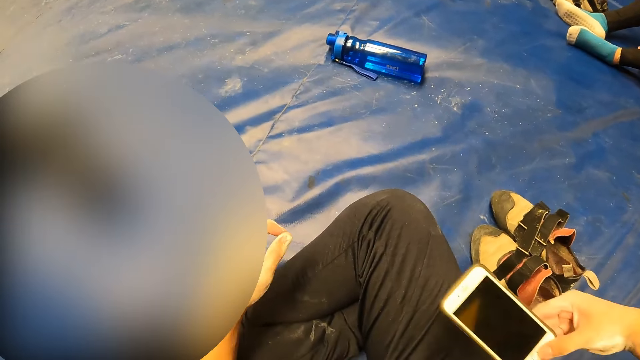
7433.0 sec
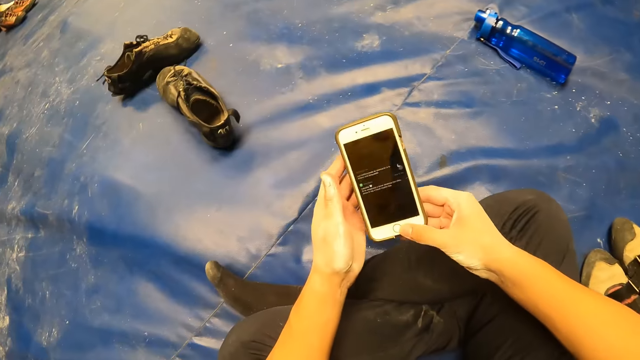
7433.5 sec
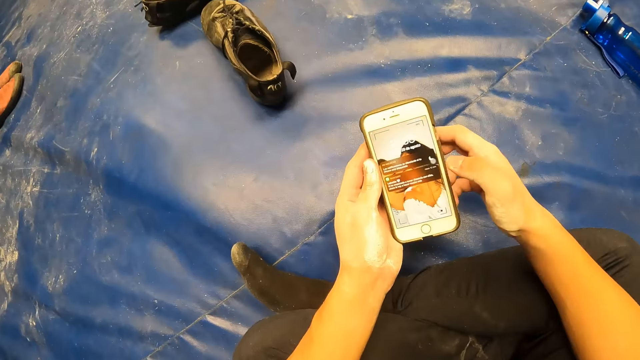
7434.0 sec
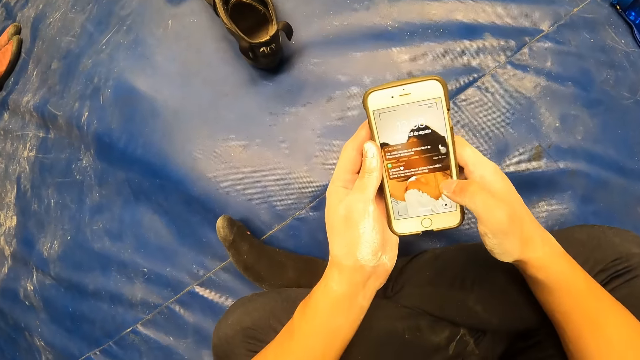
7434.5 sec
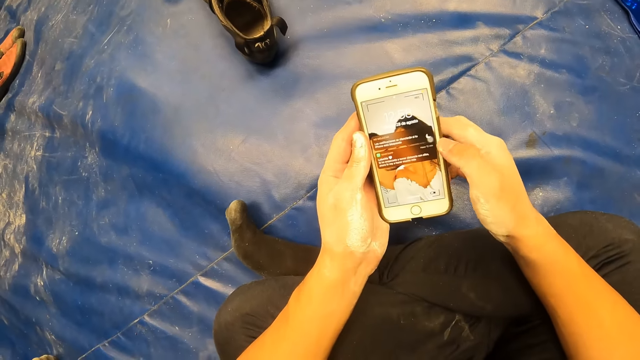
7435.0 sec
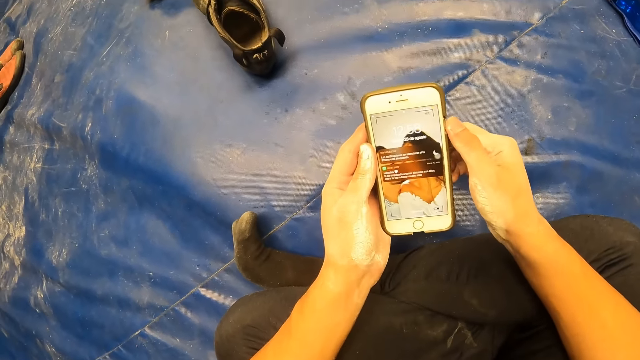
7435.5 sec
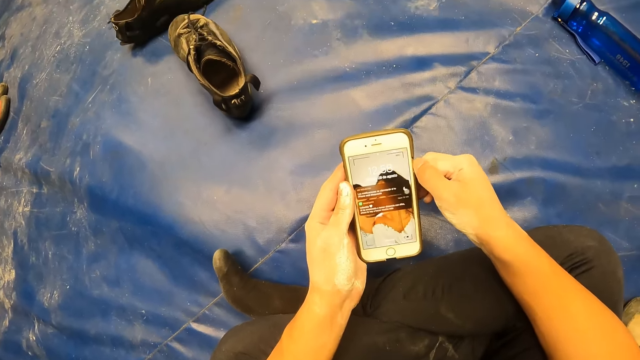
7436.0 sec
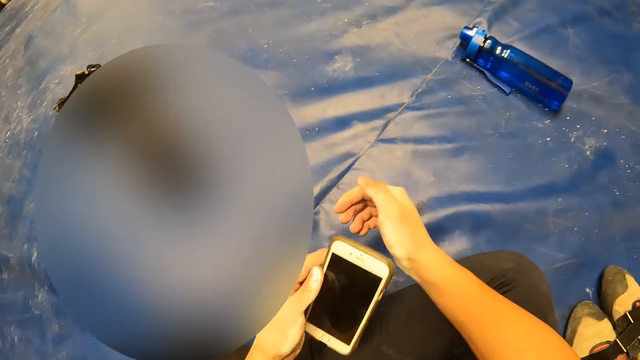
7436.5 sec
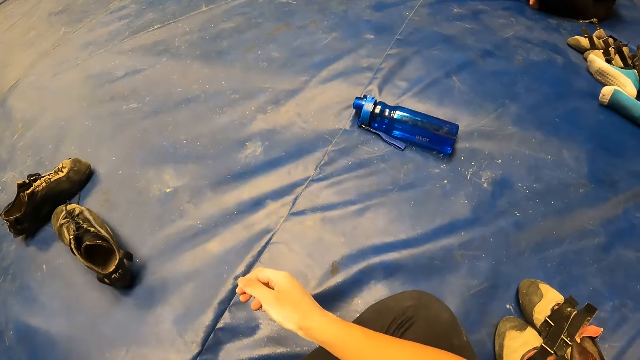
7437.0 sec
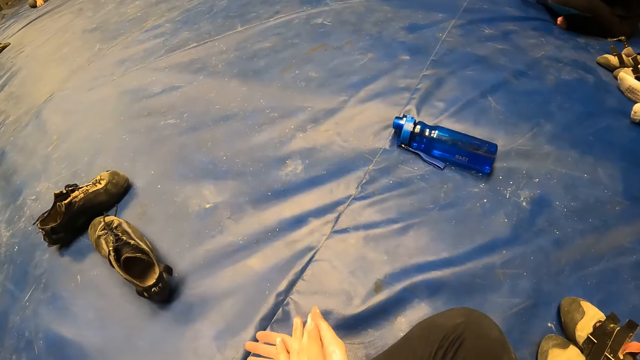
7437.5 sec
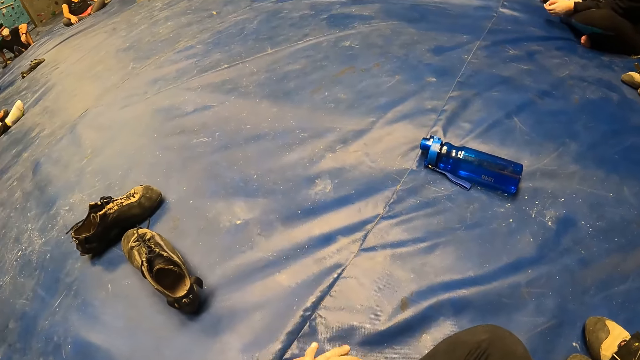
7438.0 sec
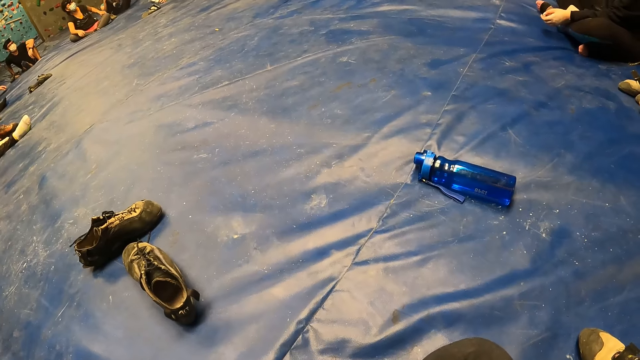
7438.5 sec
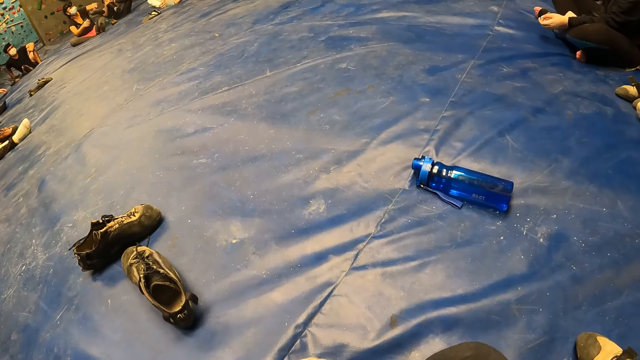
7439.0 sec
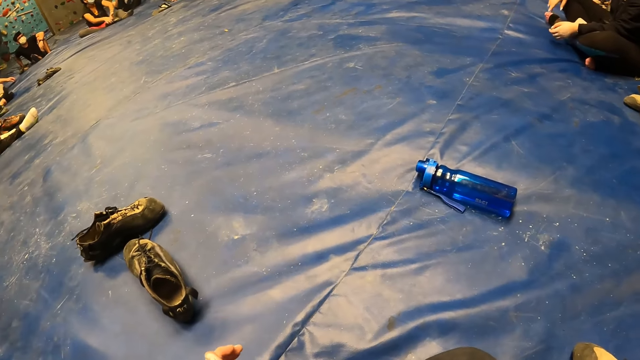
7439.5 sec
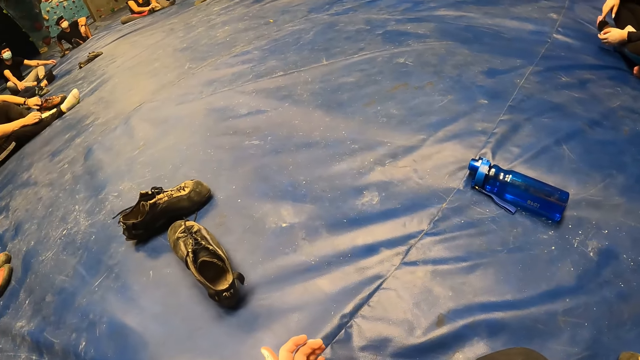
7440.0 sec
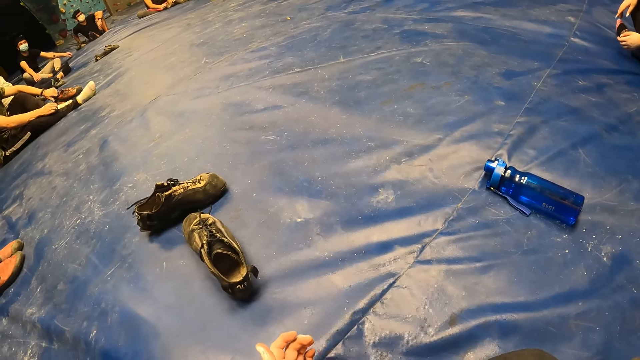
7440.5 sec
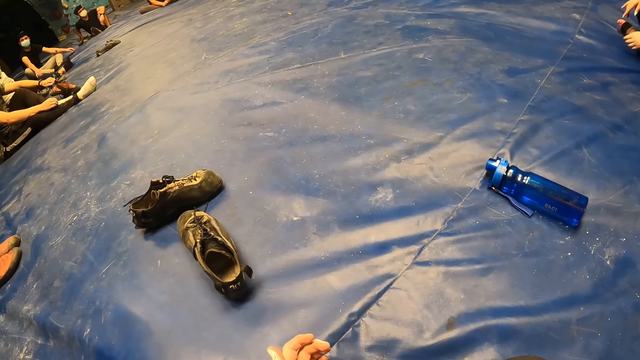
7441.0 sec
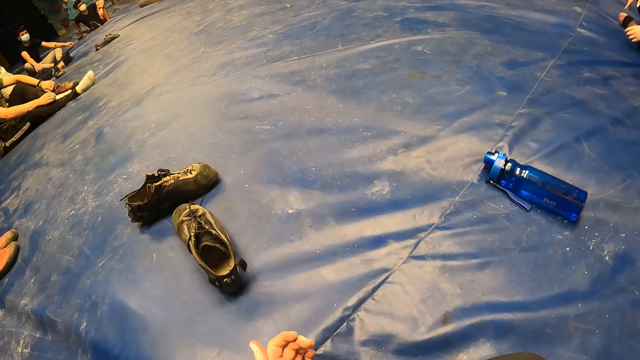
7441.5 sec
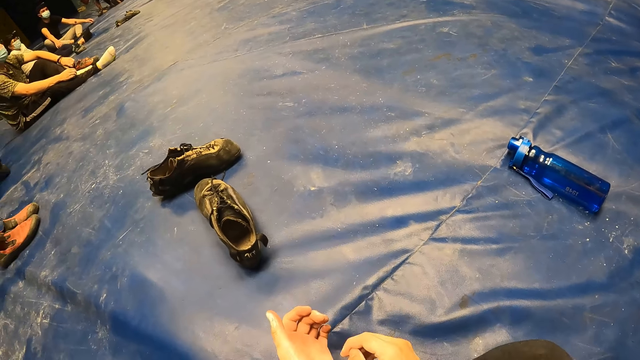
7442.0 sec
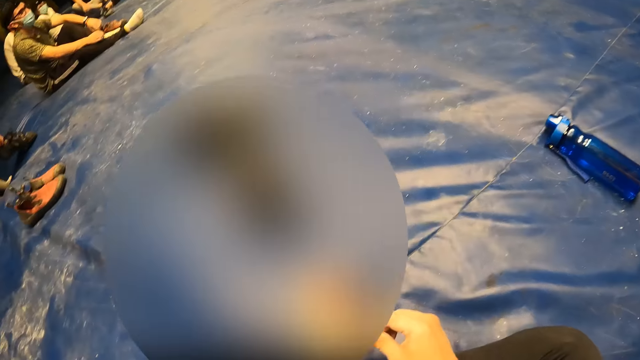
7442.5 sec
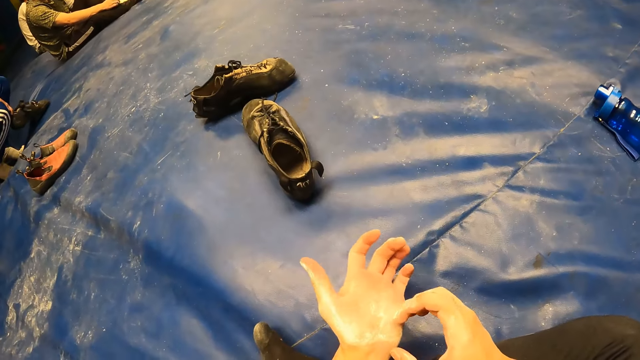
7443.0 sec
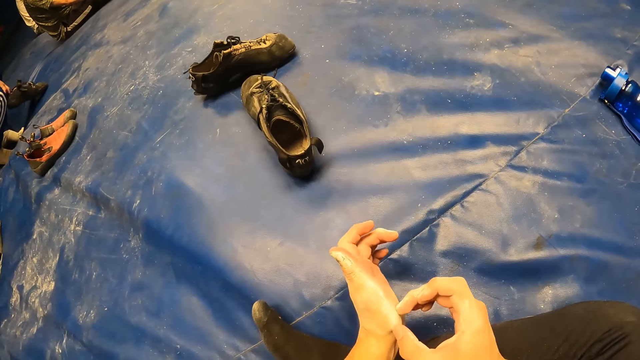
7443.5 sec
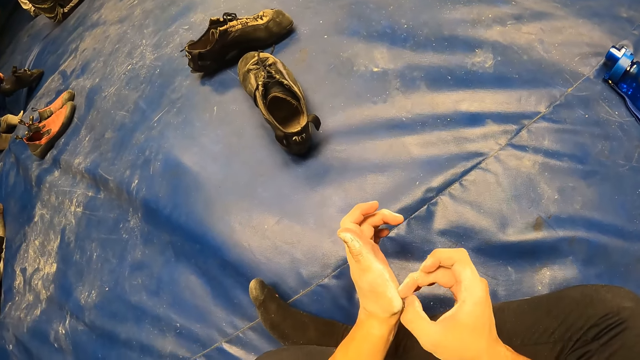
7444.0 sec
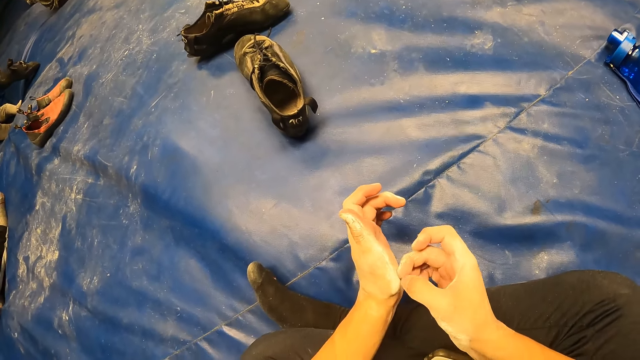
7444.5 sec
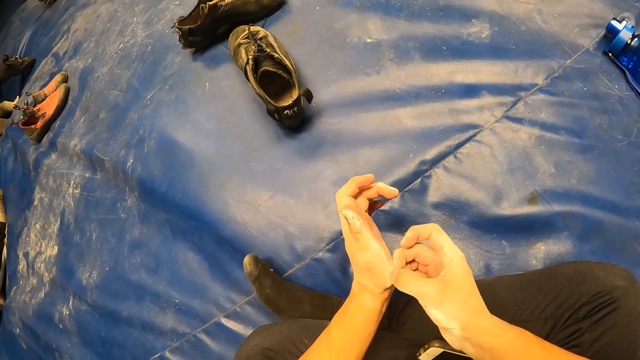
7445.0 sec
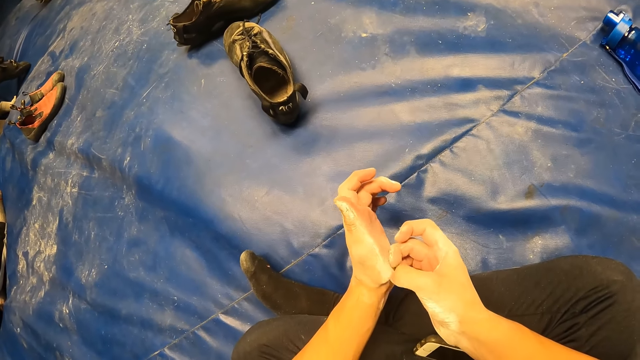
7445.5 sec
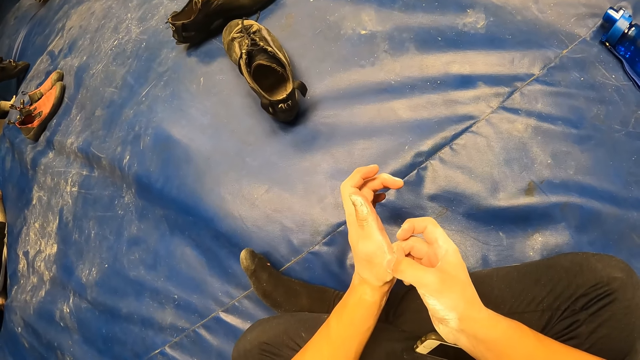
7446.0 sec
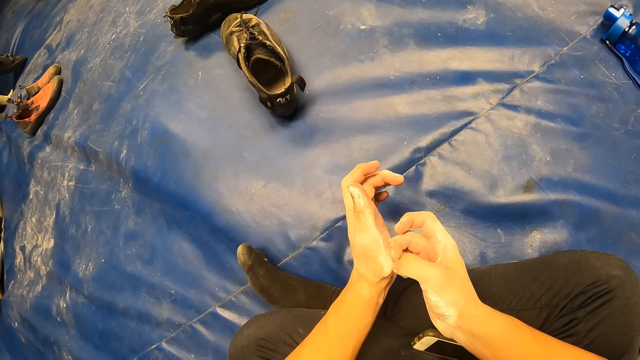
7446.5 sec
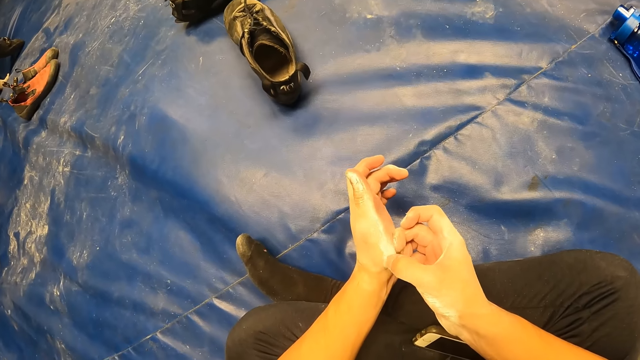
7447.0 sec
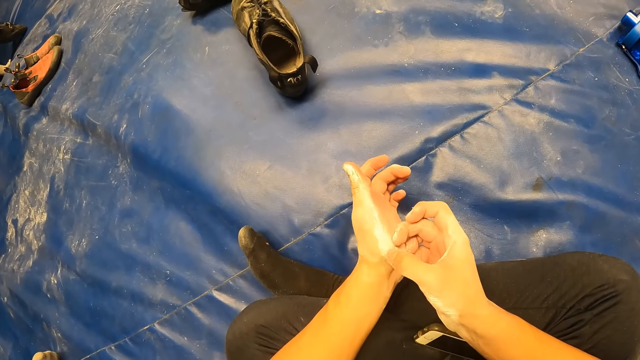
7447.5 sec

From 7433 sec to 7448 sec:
The camera wearer holds the phone in both hands. He operates the phone with his right hand. He lowers the phone to his lap with his left hand. He puts the phone away. He claps his hands. He rubs his left hand with his right hand. He removes dirt from the hands.

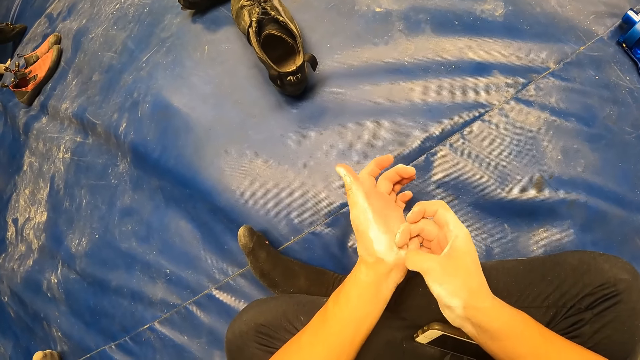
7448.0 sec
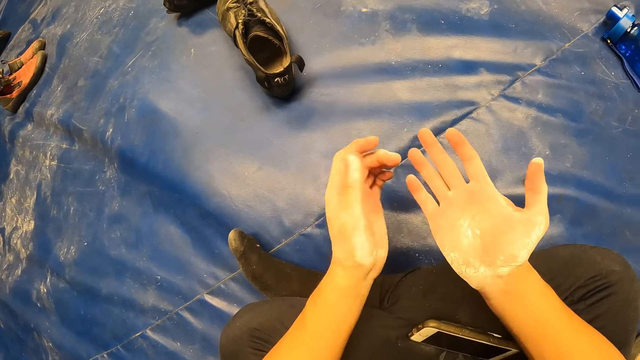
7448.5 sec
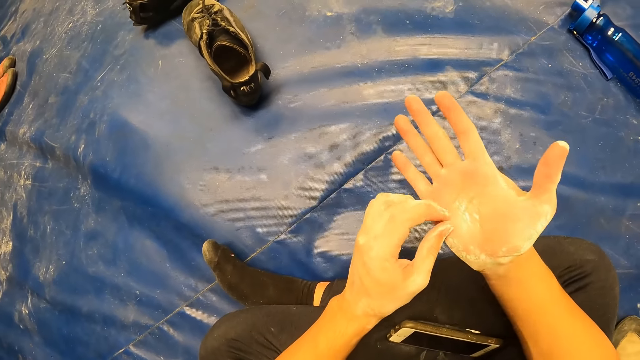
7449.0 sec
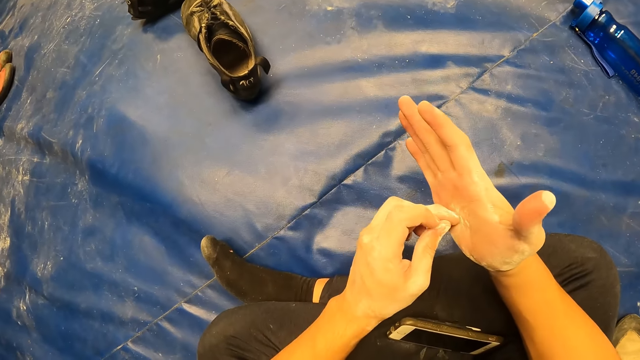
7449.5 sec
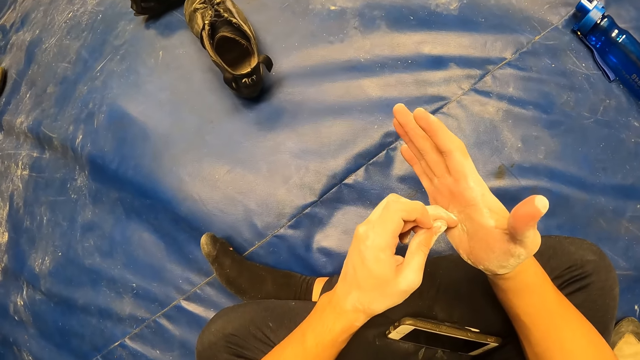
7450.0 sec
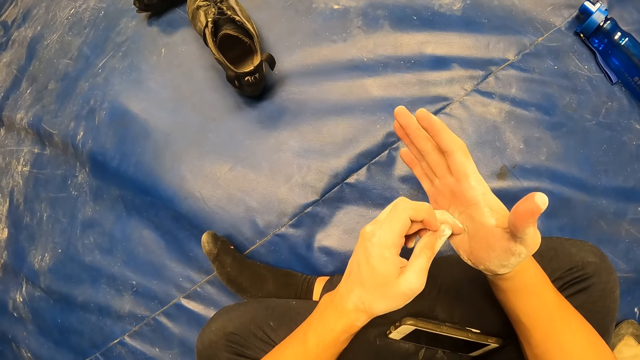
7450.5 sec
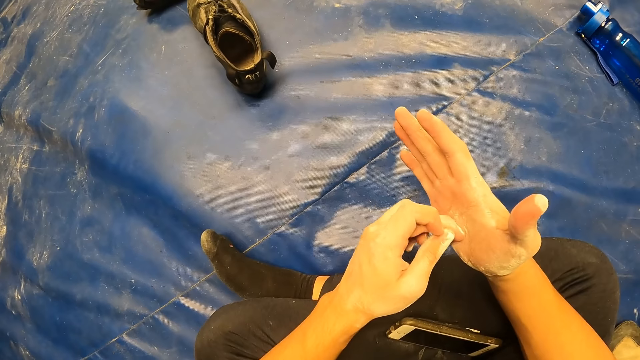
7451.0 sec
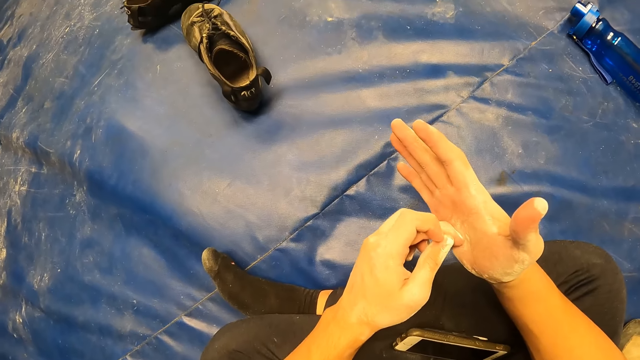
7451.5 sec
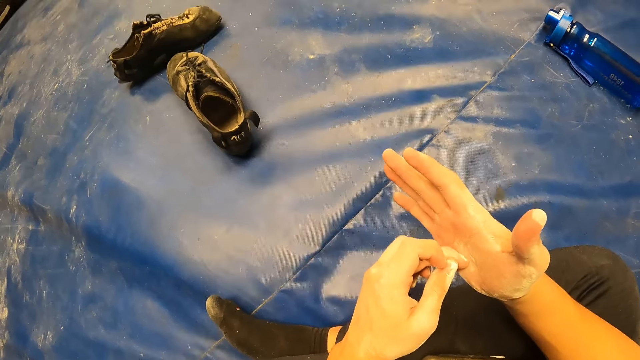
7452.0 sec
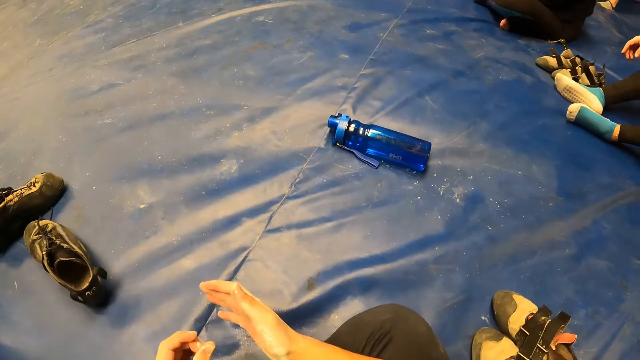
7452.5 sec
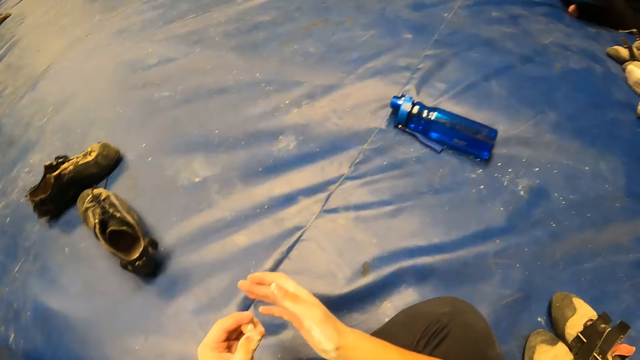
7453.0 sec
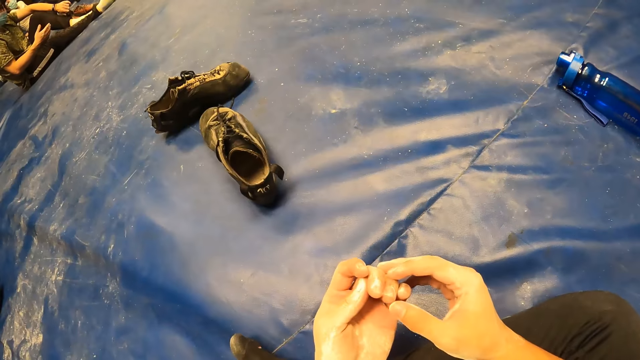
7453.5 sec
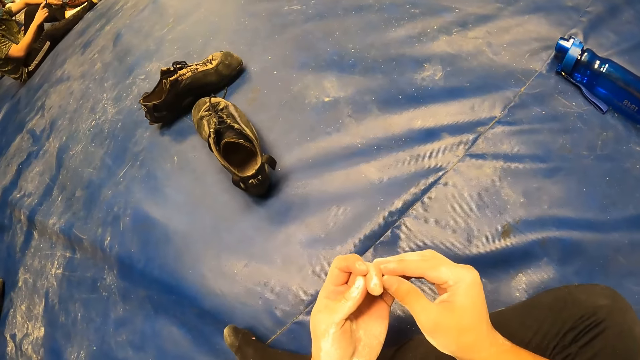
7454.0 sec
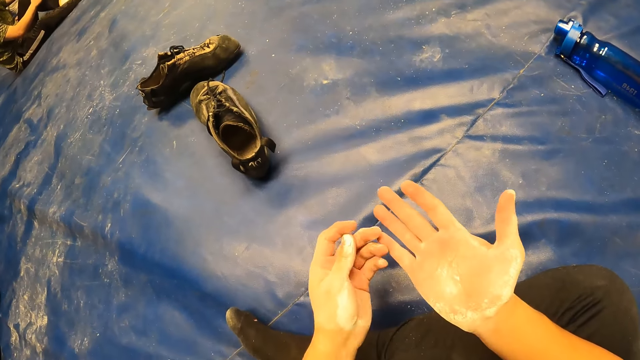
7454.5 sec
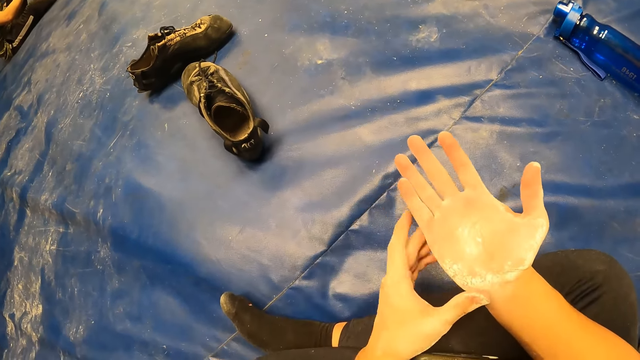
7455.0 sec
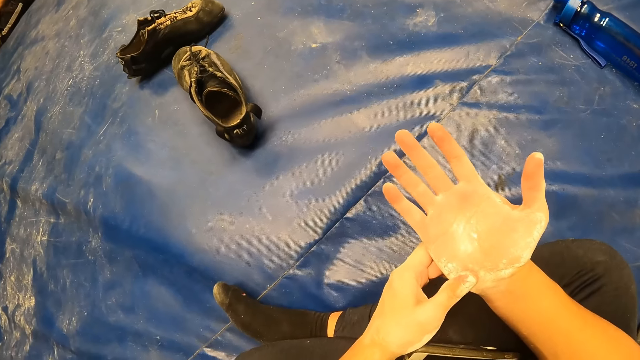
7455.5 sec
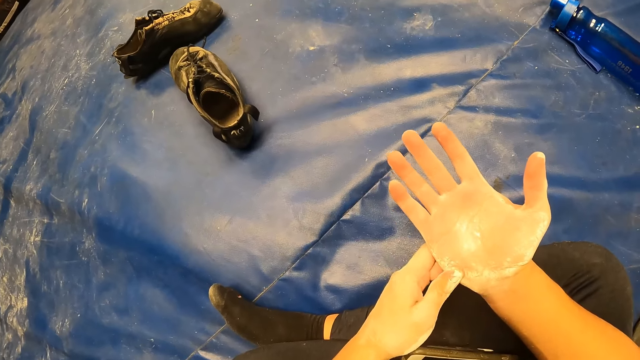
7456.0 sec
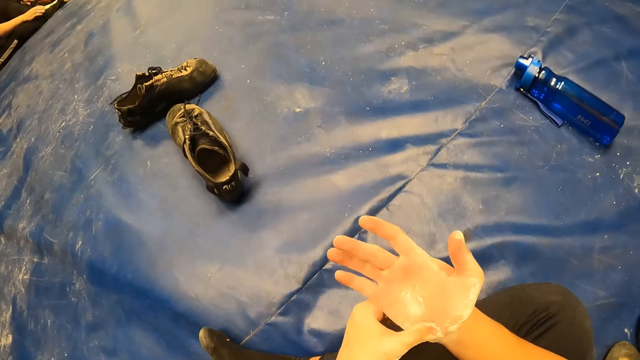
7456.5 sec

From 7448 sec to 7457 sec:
The camera wearer rubs his right hand with his left hand. He rubs his left hand with his right hand. He rubs his right hand with his left hand.
